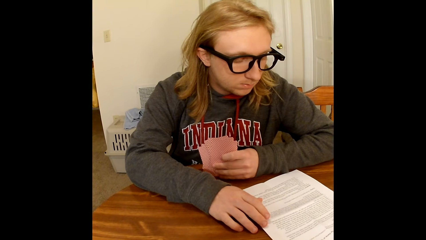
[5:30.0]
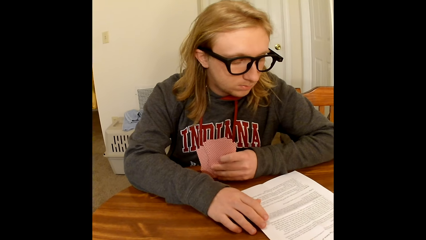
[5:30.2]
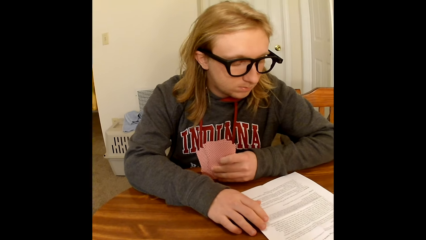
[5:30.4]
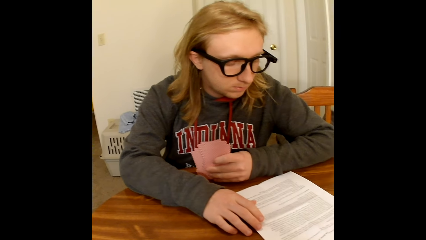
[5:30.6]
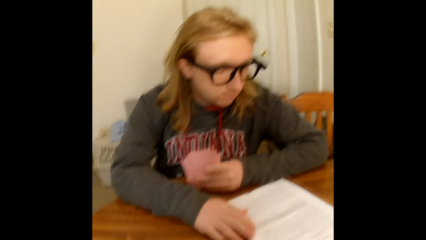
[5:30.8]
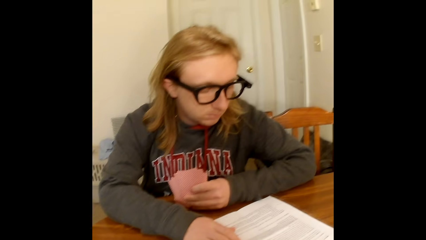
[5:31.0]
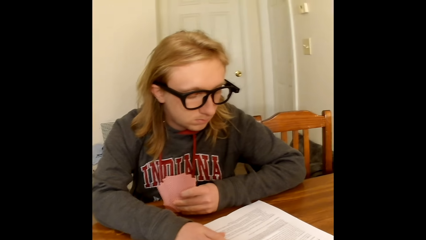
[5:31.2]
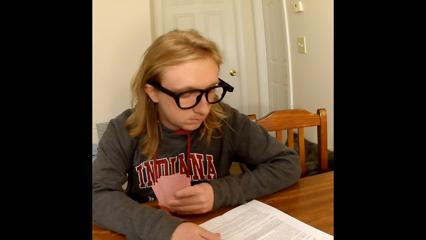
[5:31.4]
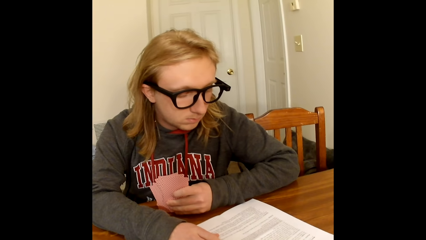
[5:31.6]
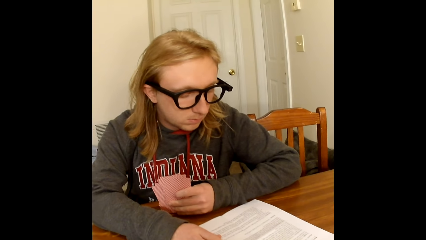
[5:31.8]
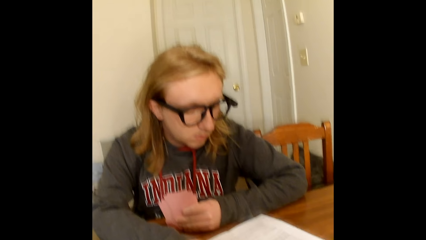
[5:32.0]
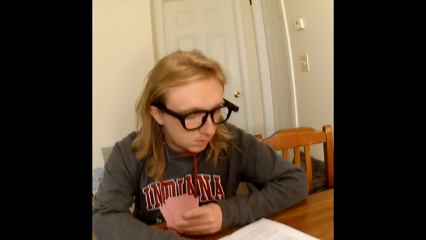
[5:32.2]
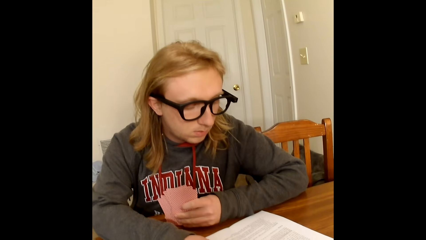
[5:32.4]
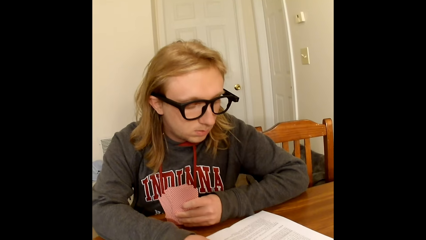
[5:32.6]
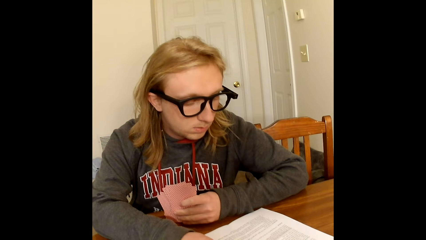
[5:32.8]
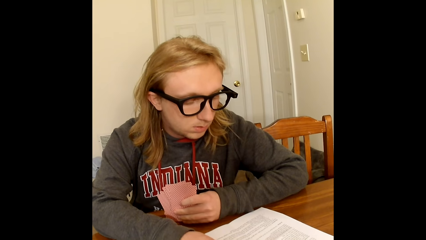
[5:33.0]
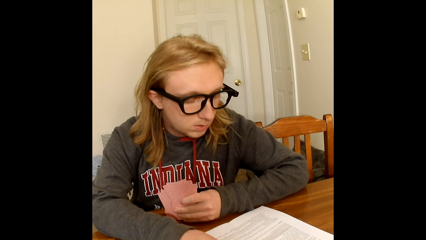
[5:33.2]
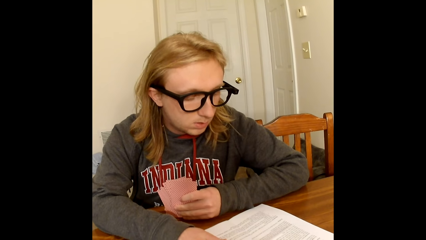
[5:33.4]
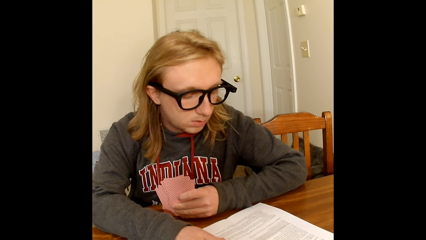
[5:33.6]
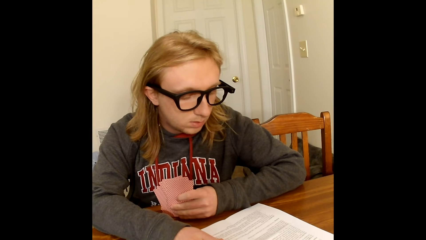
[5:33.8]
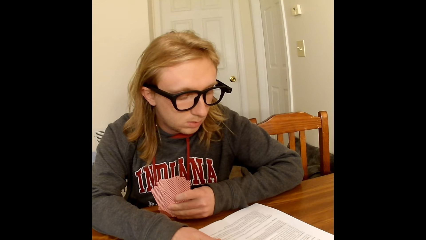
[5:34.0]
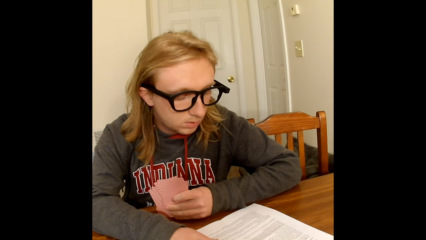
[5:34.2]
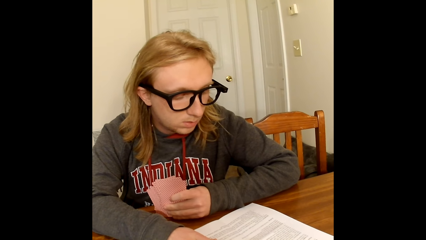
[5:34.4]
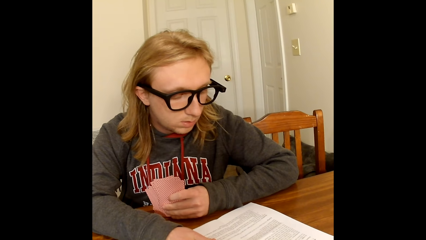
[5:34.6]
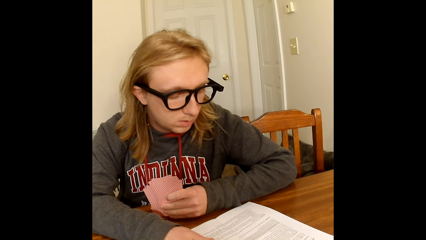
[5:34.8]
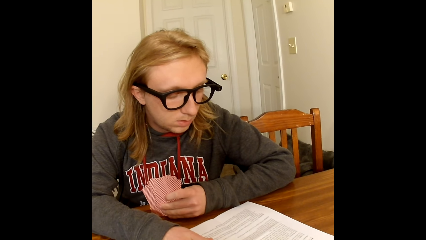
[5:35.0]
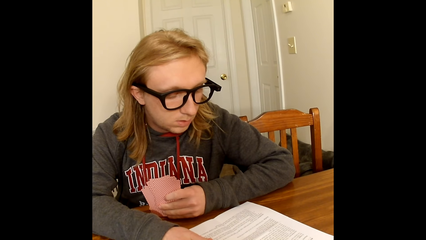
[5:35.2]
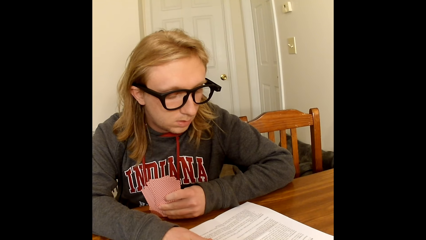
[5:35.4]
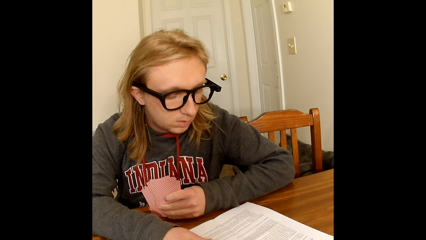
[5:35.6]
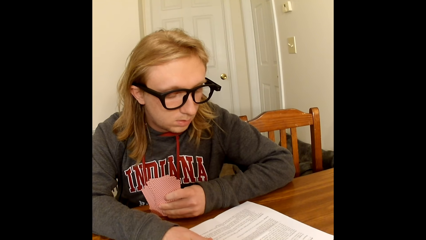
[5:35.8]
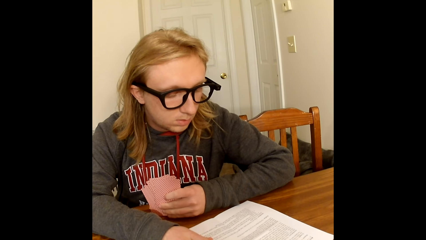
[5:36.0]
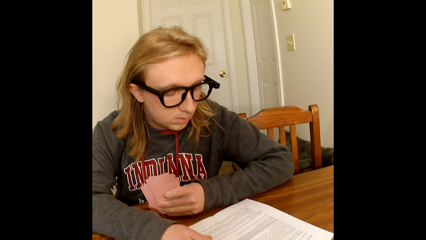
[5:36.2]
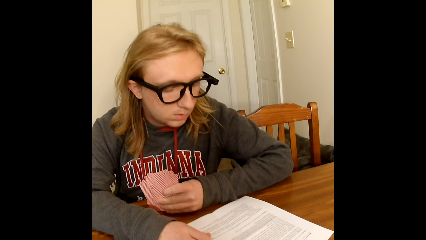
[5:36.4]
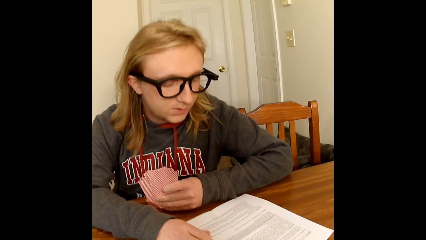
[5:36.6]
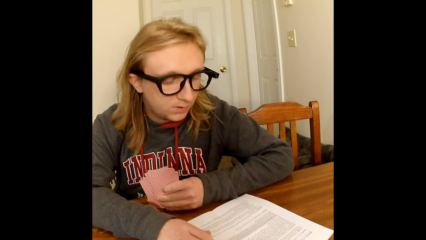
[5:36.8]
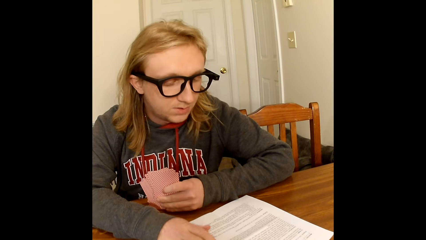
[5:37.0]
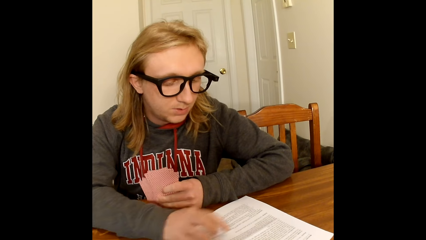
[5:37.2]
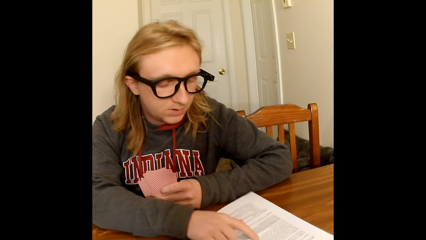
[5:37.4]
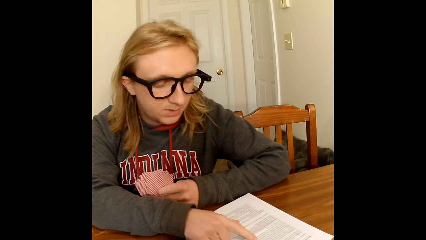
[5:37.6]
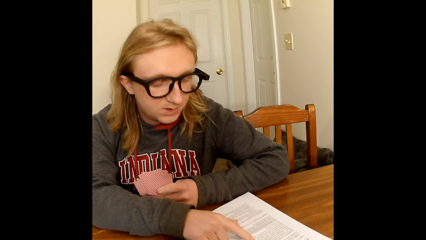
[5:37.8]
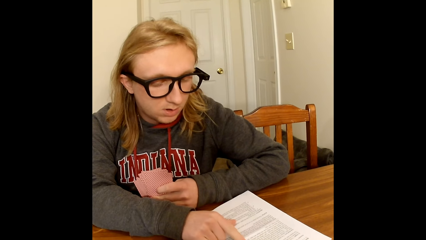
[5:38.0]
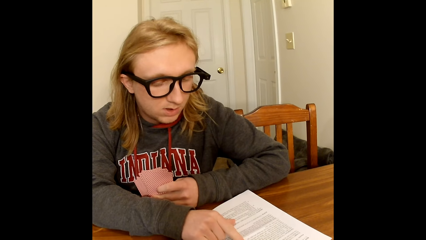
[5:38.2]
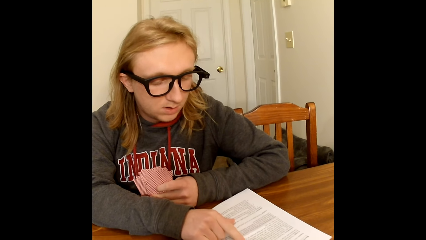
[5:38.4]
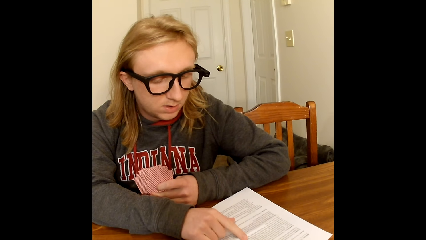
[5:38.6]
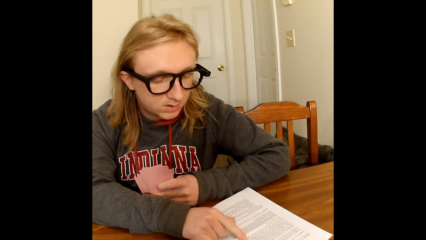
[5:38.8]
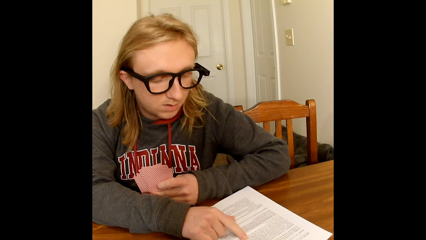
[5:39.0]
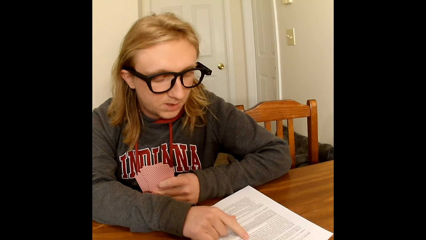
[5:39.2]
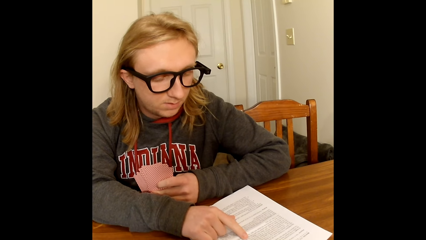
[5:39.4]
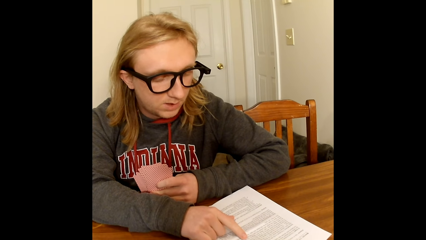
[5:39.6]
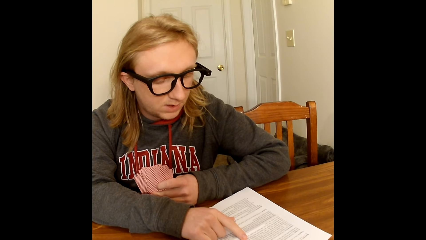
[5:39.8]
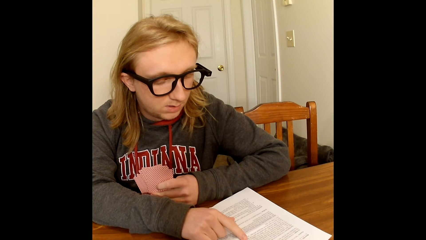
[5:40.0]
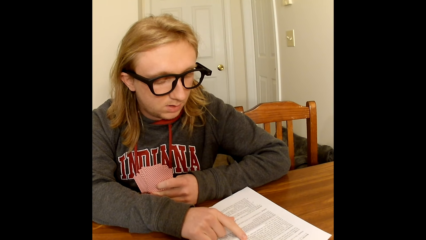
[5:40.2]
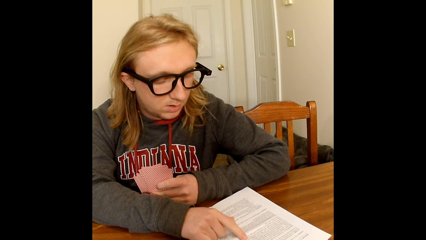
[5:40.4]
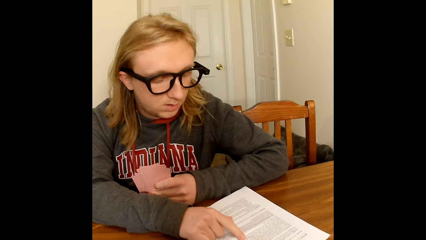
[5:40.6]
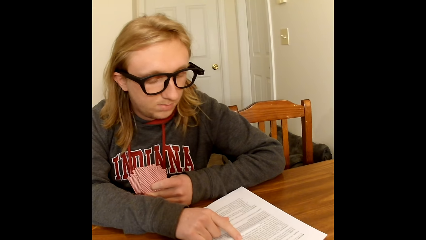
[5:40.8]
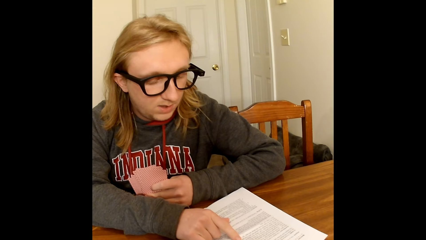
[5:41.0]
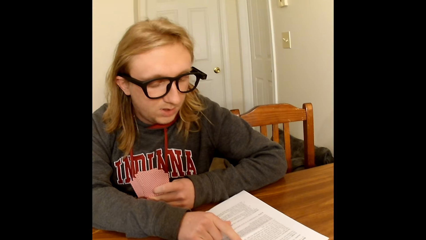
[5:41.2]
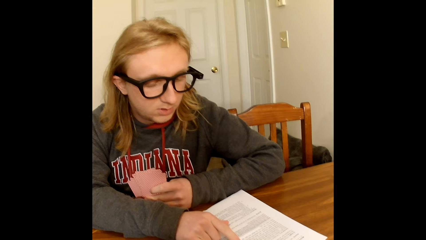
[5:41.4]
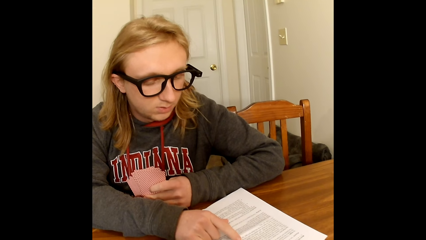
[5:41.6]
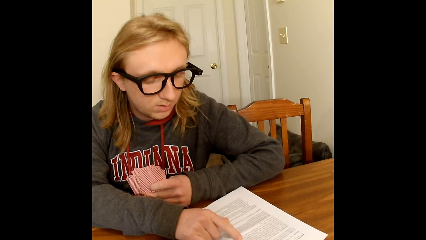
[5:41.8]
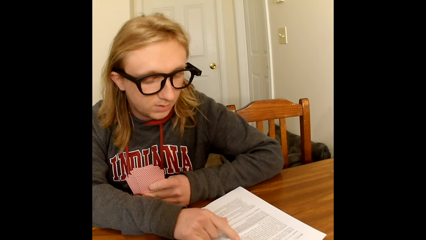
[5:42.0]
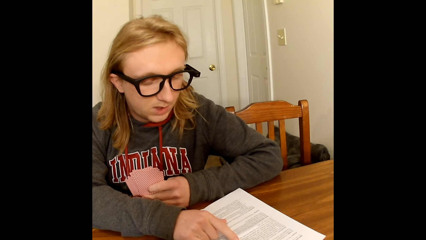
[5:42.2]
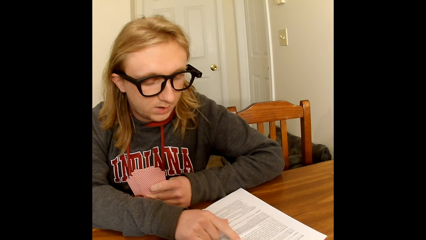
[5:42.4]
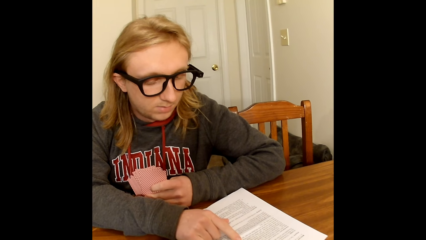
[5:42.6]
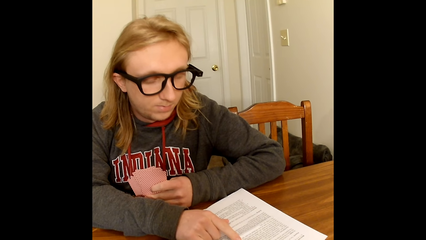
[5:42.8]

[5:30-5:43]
The camera wearer interacts with the man. The man reads through the content of the paper on the table using his right hand.

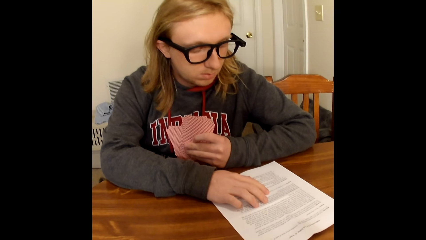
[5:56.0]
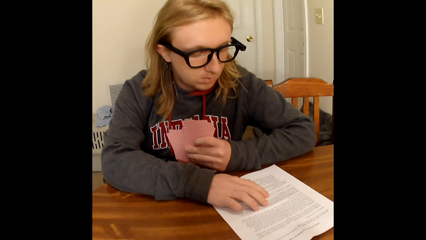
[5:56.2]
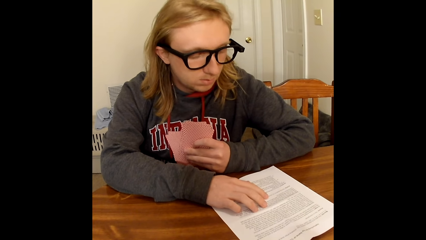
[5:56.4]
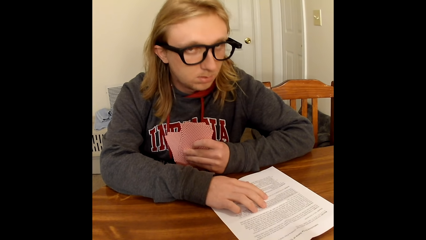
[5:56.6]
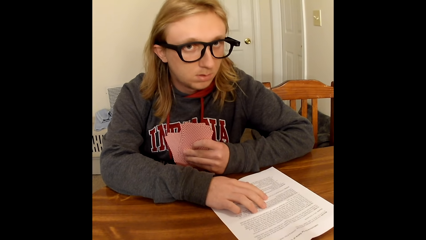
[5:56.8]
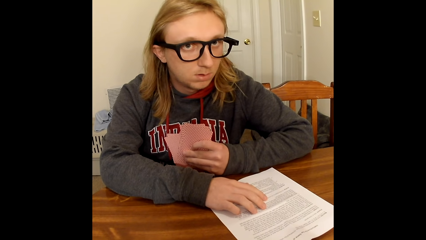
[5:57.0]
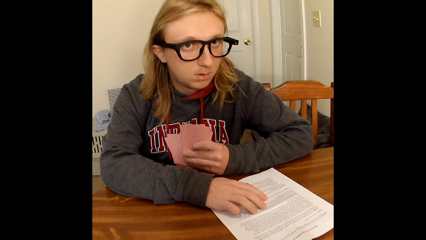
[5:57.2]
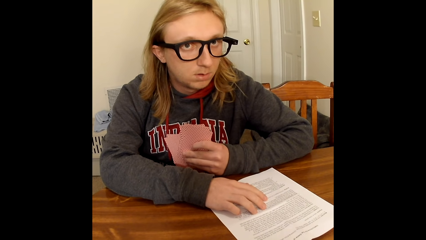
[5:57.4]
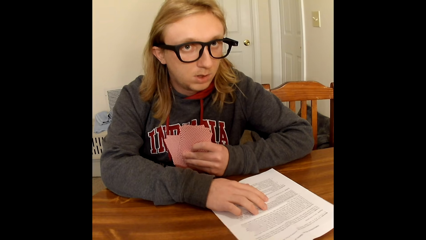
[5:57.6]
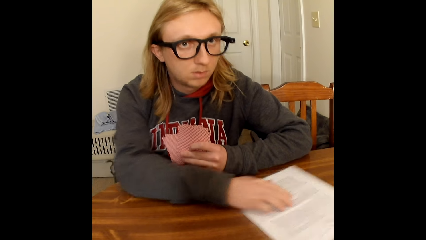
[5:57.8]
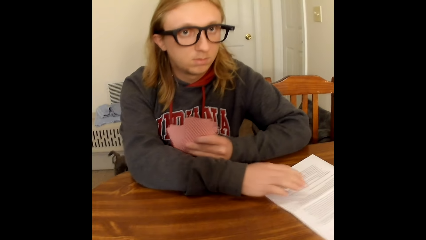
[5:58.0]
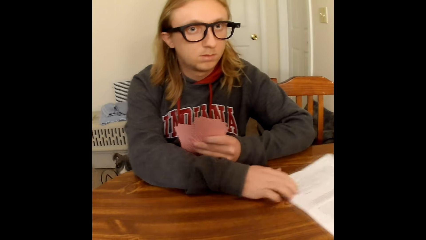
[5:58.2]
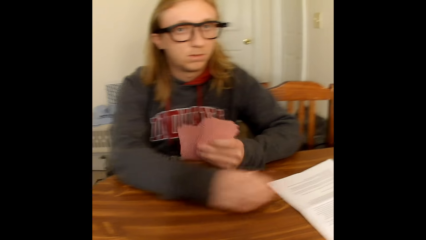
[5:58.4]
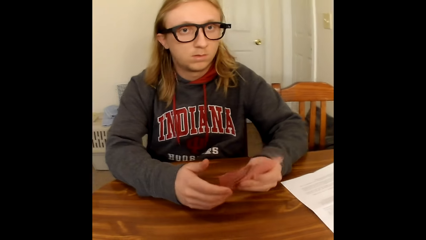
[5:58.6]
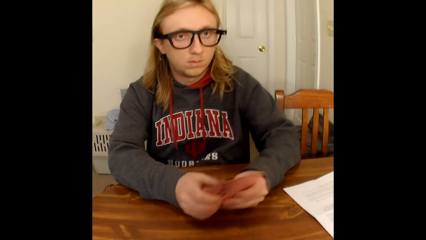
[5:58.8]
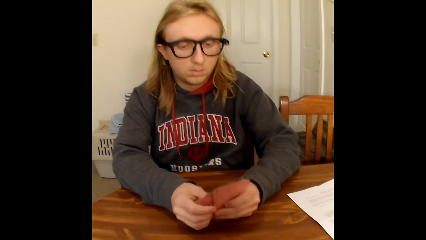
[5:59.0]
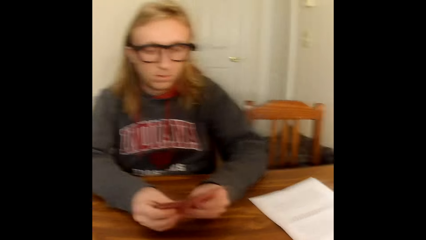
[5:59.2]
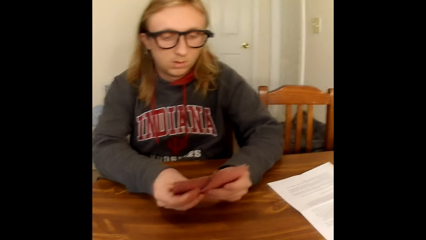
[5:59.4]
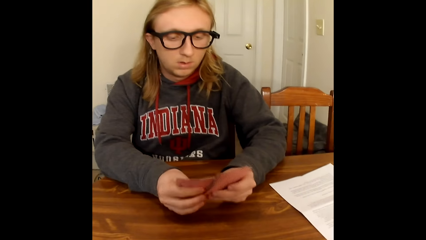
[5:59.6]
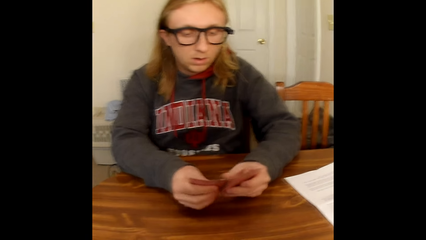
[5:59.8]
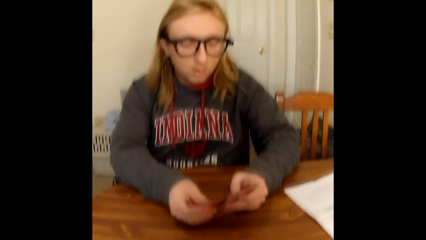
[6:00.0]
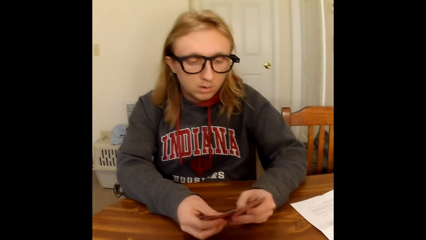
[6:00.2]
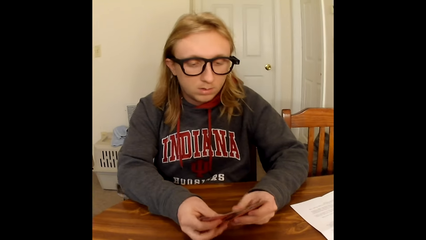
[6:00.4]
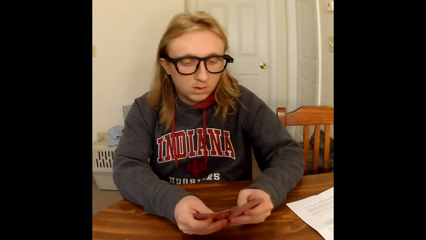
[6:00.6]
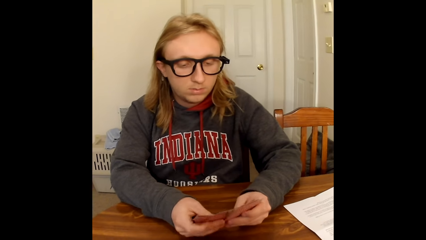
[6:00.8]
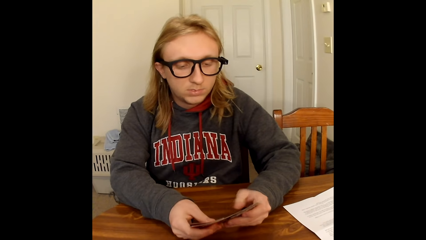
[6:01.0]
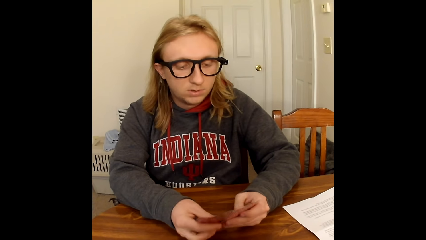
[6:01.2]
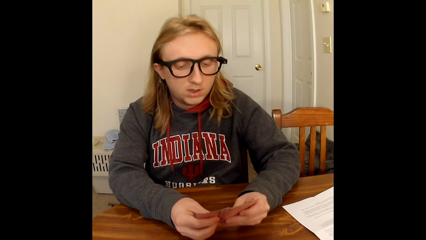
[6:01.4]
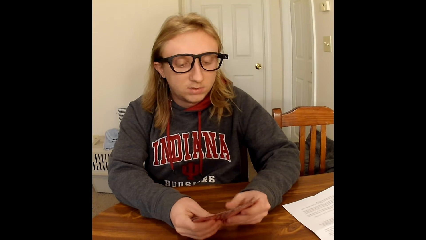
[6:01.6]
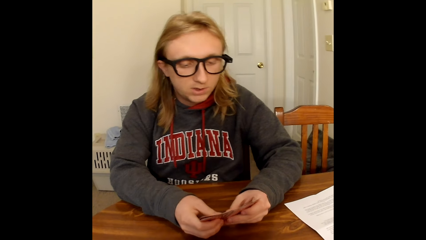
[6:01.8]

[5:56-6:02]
The man pushes the paper on the table away from him with his right hand. The man holds the cards in his left hand with both hands and shuffles the cards in his hands with his thumbs.
